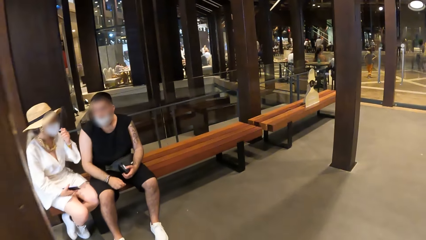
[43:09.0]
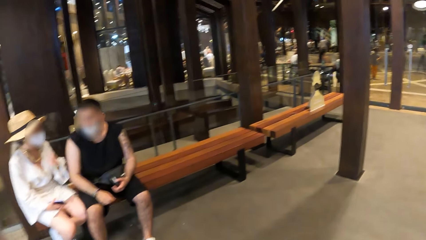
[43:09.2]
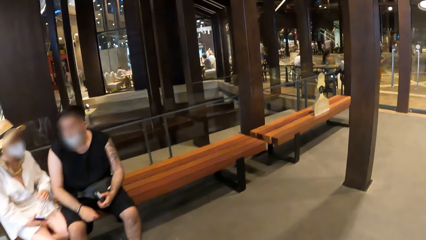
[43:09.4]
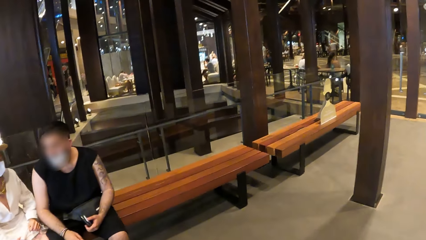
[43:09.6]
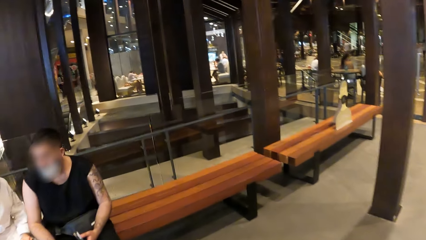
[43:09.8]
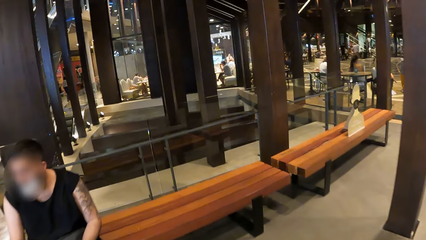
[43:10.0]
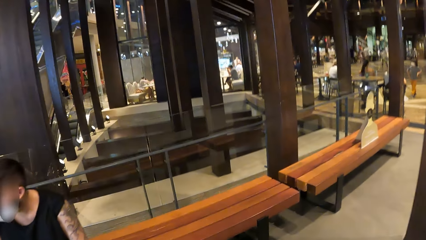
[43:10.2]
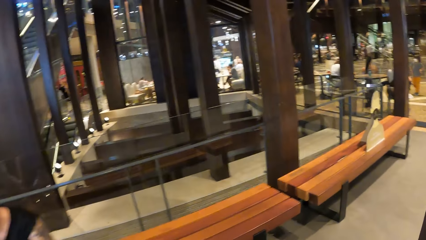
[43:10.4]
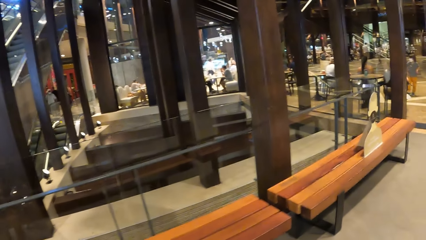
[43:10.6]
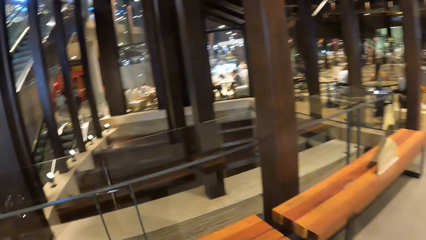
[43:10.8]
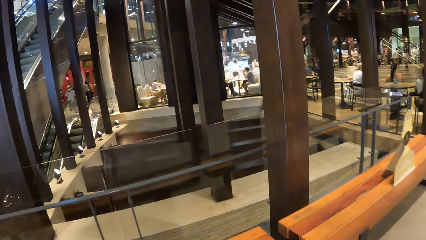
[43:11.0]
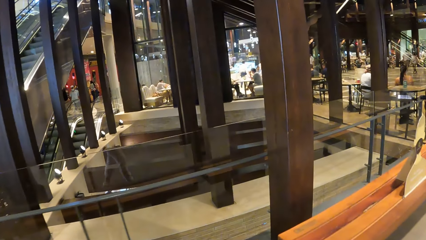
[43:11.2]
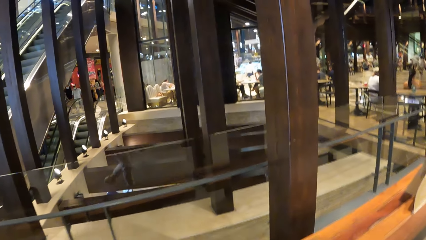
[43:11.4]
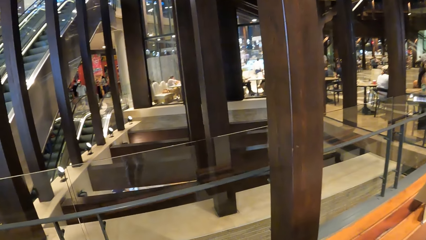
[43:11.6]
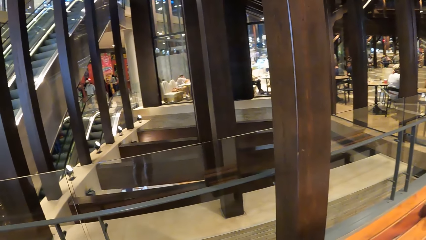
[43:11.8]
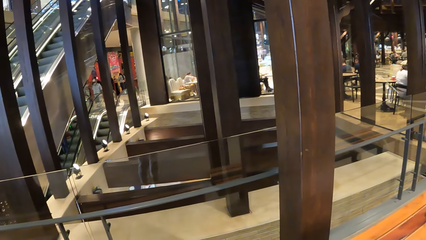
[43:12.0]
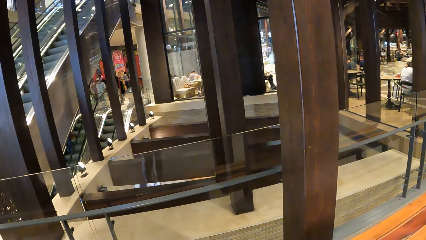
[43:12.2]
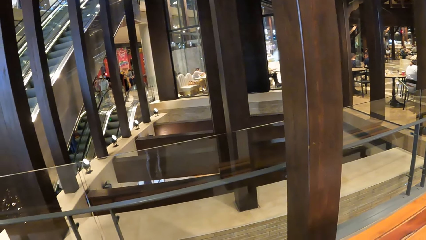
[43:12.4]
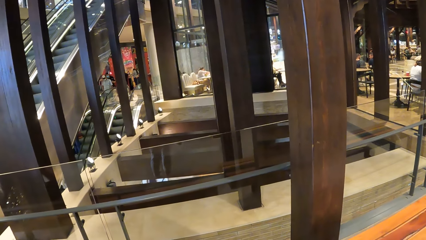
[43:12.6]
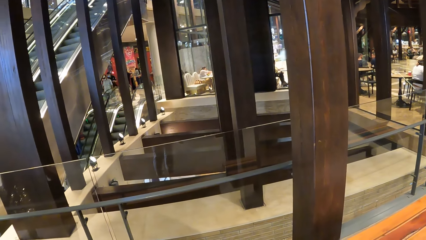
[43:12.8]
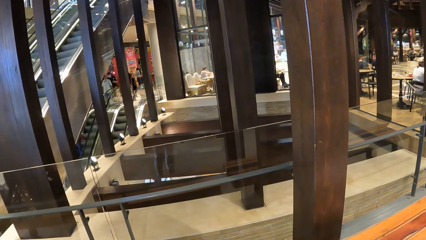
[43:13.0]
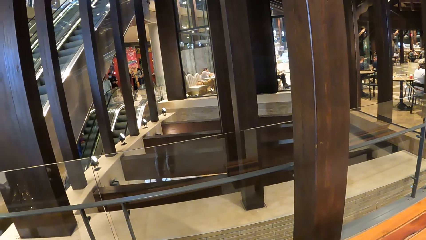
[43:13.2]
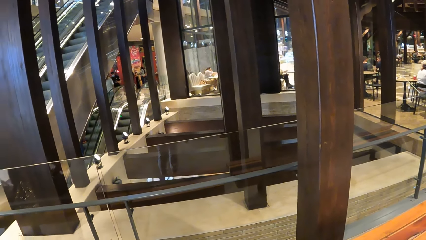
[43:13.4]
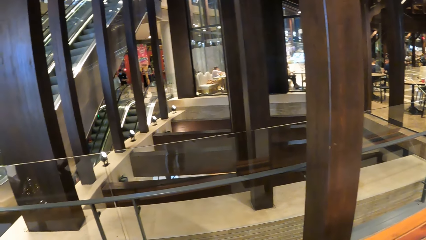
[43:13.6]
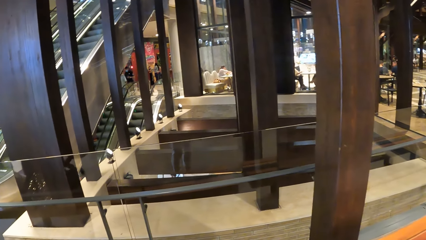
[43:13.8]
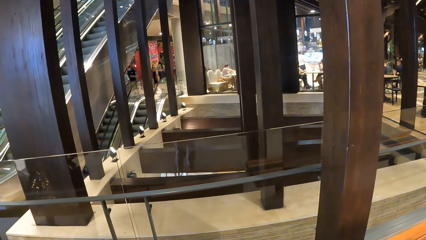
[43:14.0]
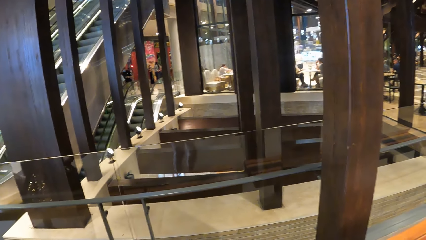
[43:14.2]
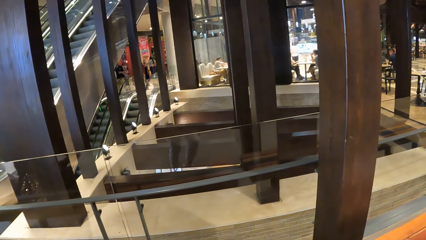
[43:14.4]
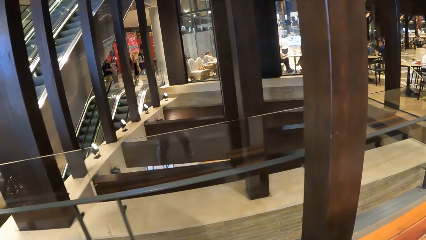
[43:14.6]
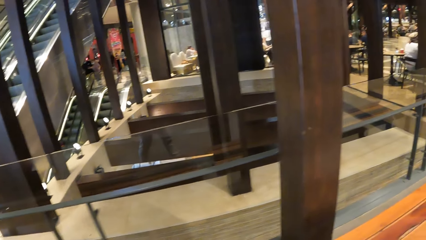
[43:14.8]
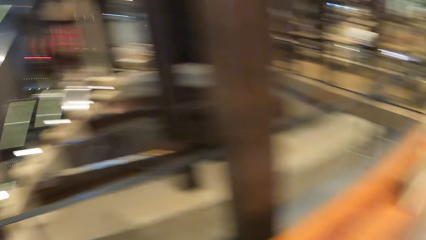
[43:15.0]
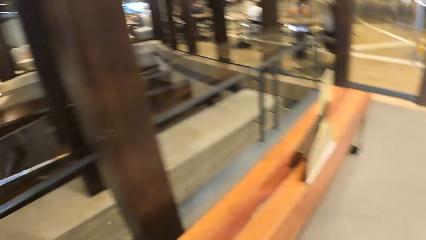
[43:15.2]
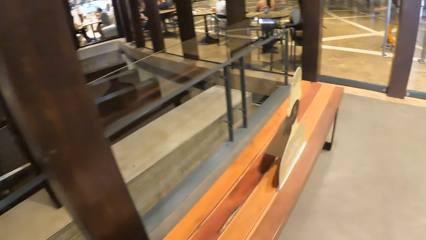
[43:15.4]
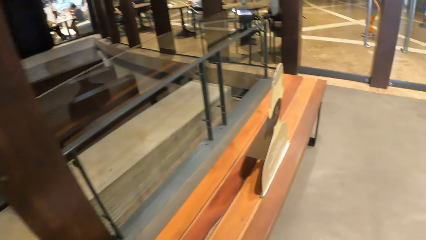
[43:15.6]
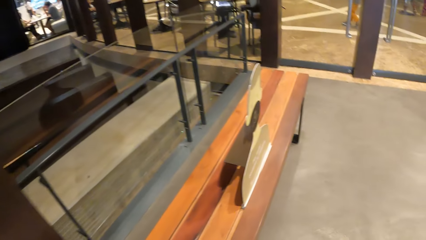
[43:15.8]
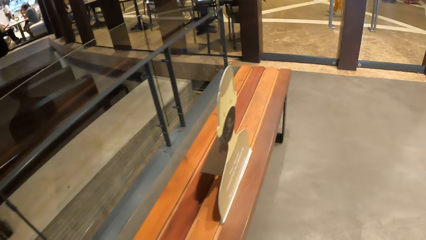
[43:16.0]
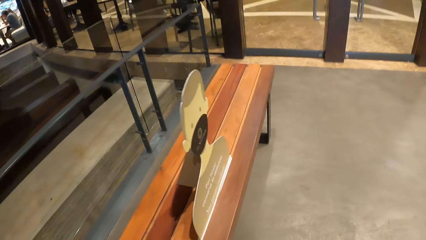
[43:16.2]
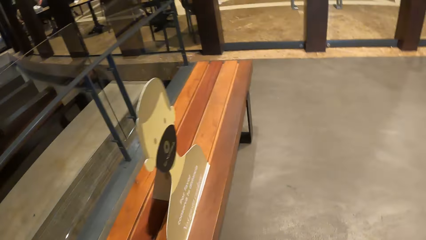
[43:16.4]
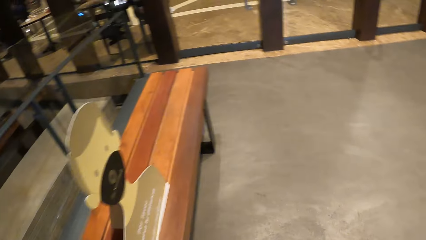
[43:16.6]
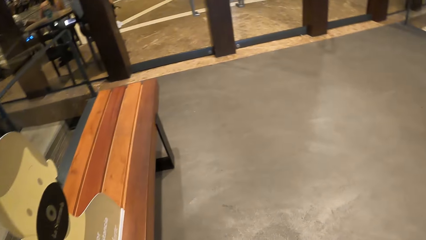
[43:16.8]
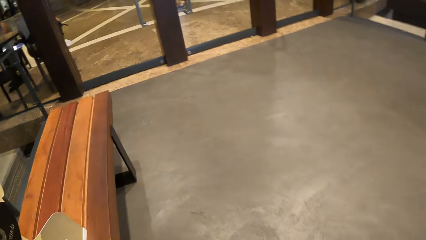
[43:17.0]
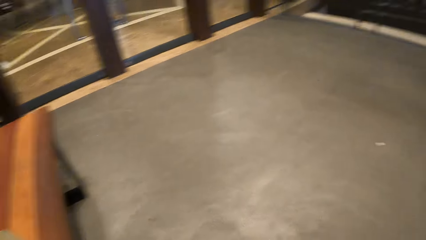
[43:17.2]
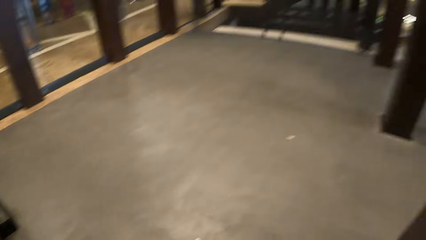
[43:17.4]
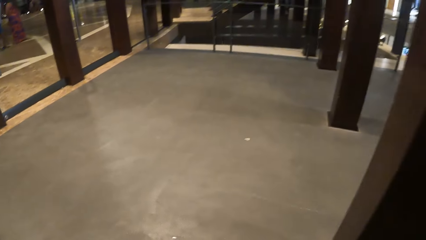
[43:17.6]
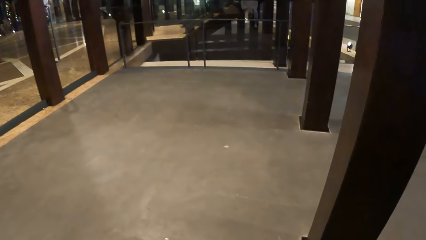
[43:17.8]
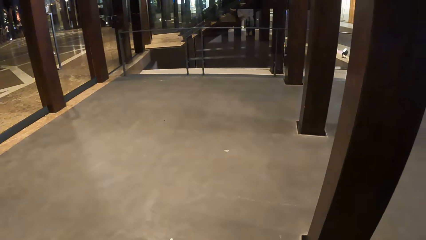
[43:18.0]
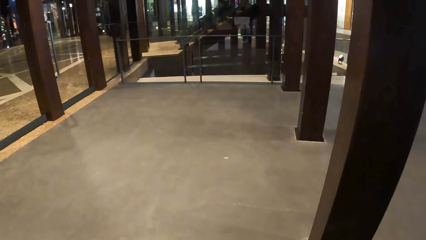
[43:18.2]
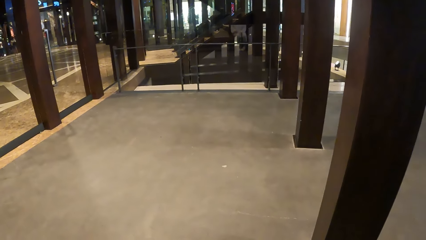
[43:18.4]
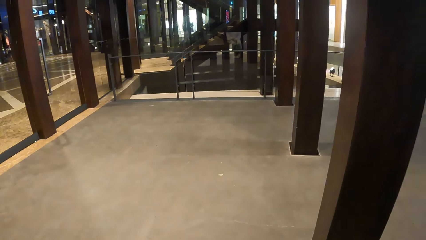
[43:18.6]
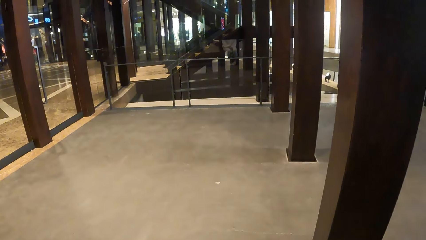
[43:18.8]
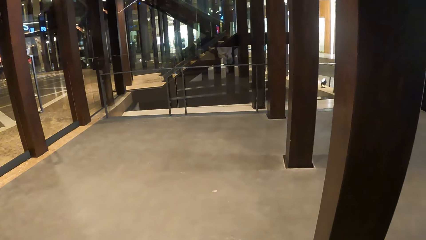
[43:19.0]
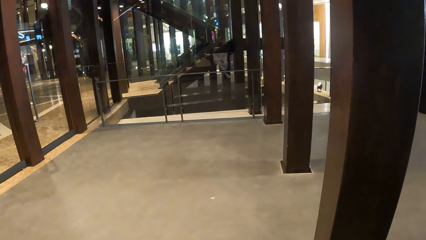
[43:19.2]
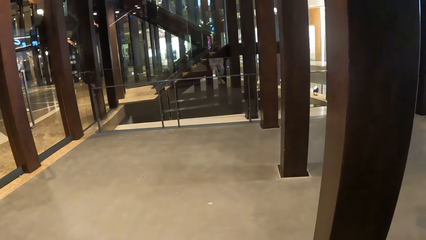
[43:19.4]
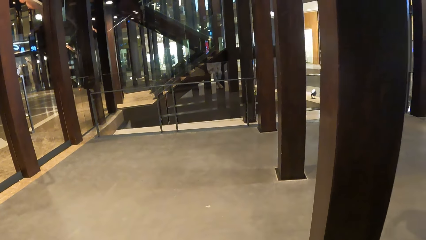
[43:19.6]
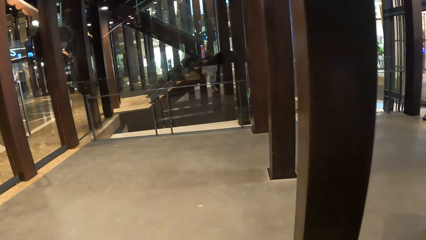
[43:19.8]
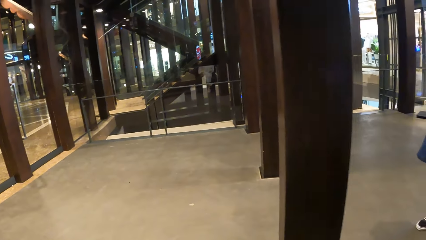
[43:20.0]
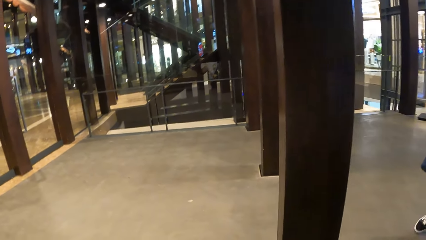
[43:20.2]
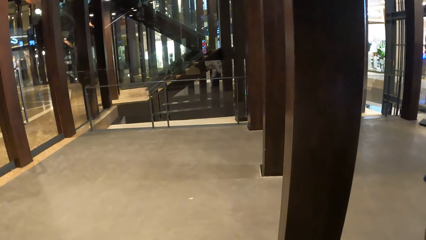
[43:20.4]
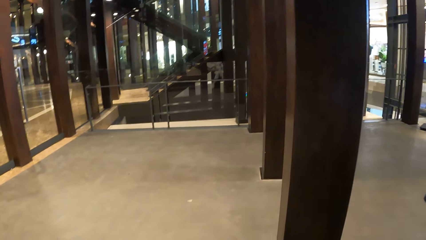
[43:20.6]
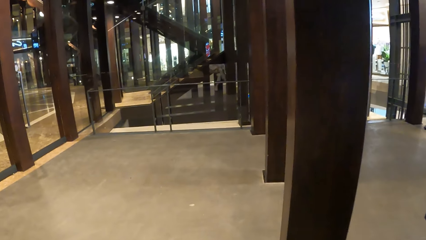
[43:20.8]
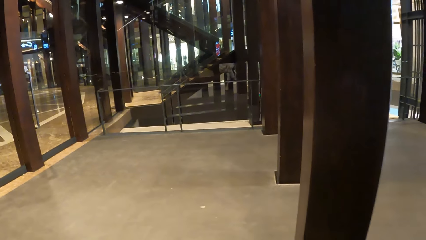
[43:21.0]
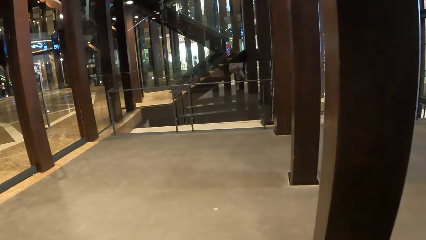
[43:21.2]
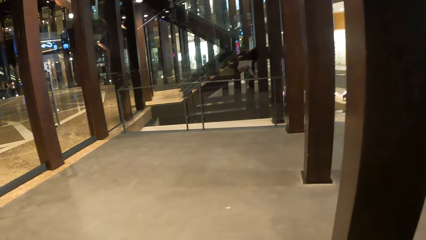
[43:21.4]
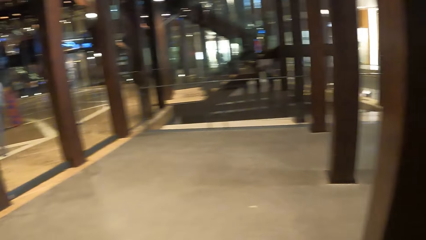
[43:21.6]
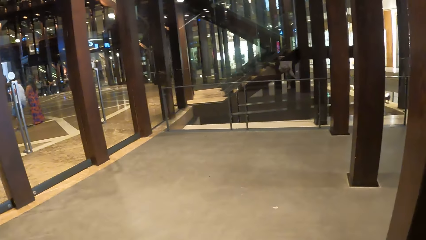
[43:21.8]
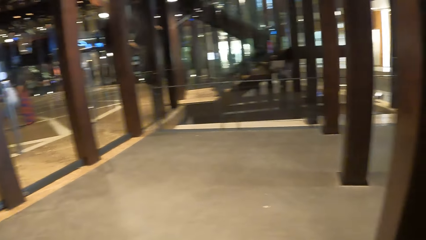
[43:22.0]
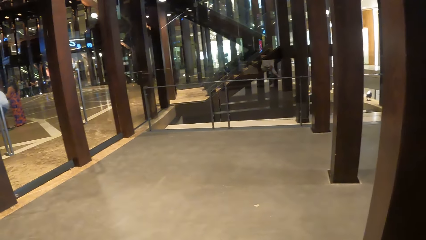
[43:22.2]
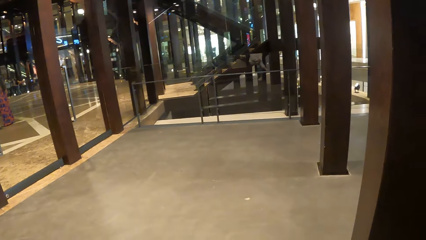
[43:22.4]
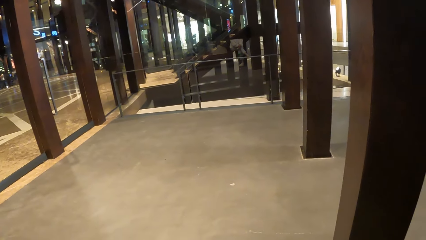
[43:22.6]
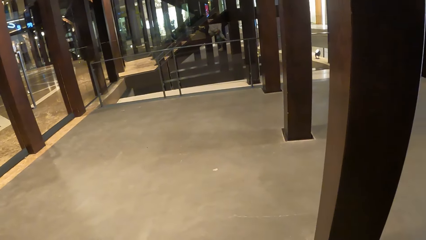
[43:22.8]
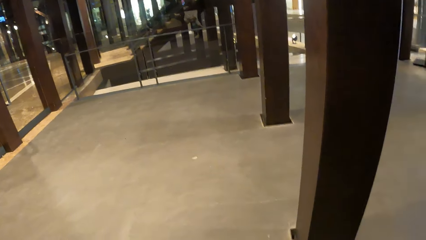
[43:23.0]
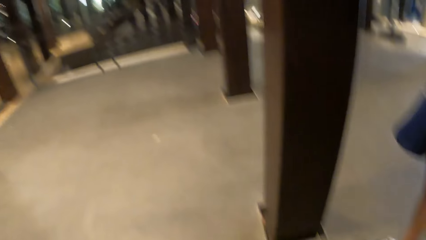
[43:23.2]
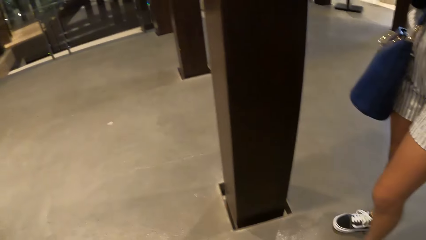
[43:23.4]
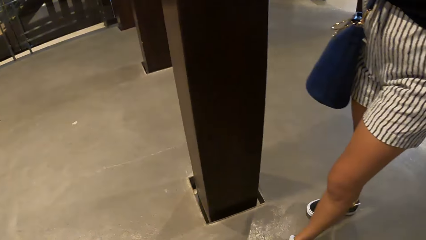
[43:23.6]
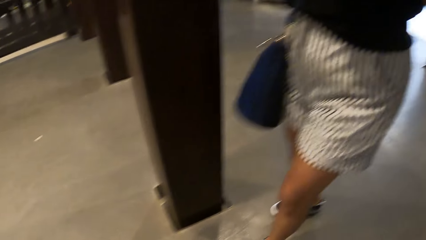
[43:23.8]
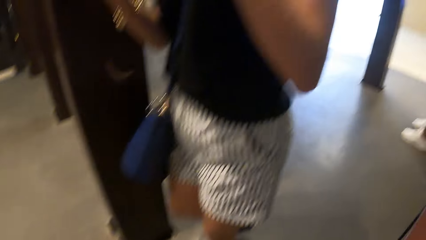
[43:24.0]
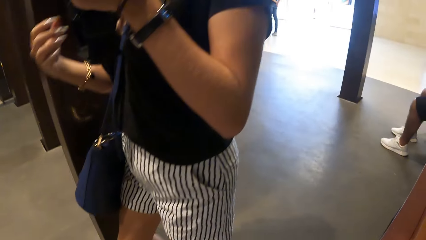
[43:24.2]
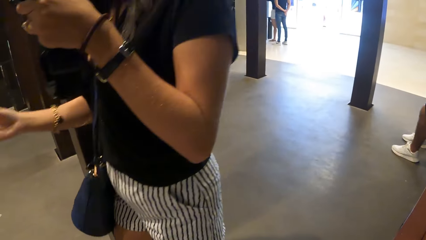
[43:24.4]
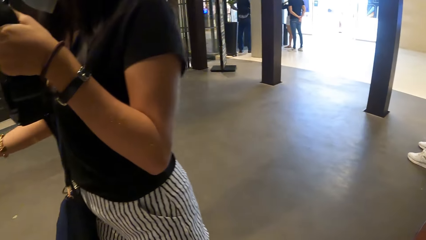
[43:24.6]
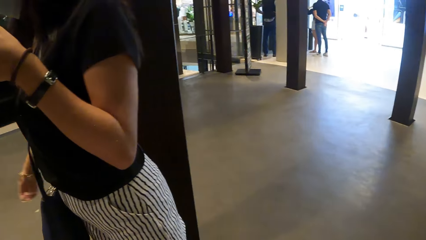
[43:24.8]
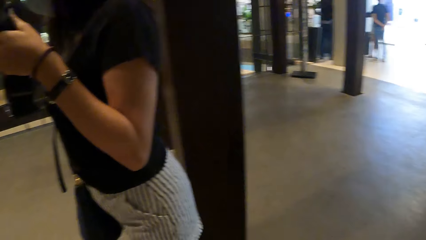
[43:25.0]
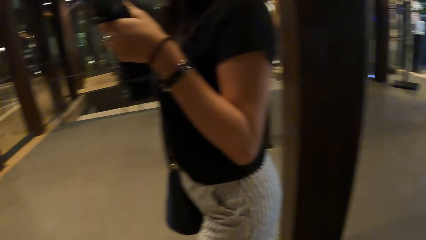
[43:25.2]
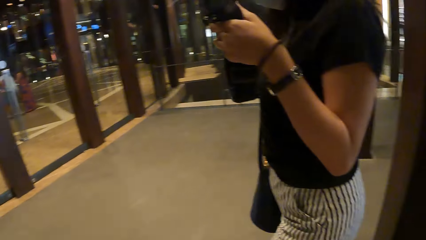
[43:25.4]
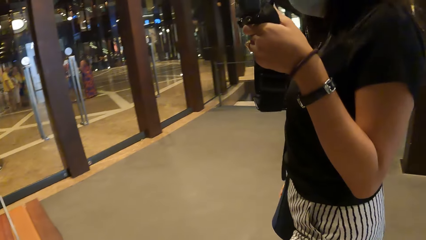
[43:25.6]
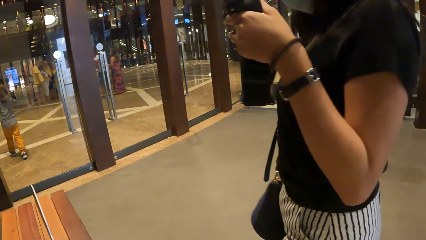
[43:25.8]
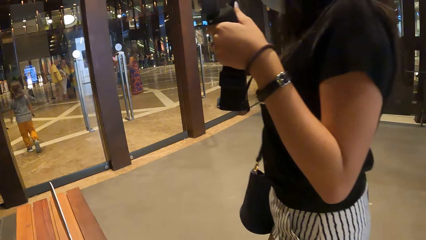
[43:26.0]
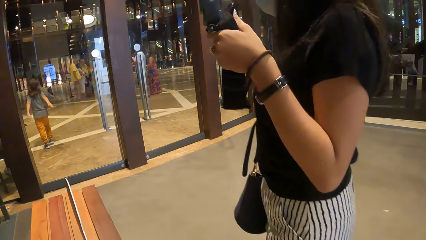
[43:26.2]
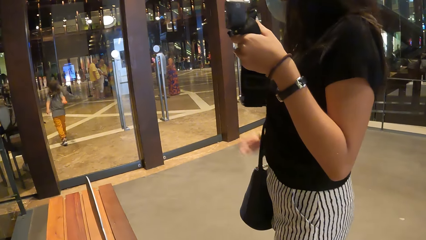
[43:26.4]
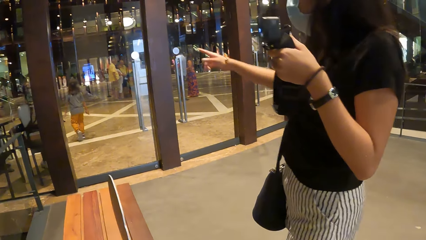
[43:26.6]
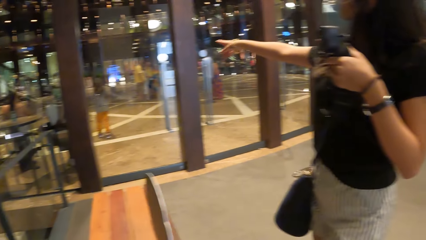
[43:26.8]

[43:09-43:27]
The camera wearer stops. They look around. They walk around. They stop. They sit down. They look around. A lady walks in front of the camera wearer.
